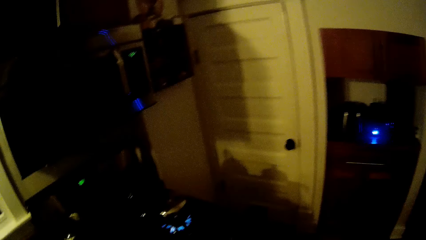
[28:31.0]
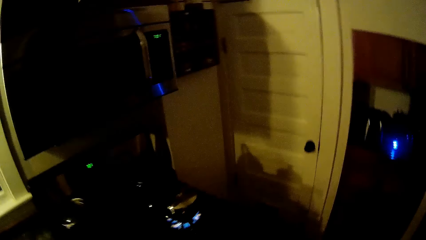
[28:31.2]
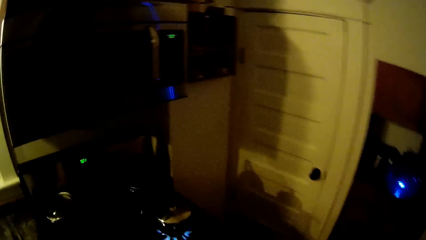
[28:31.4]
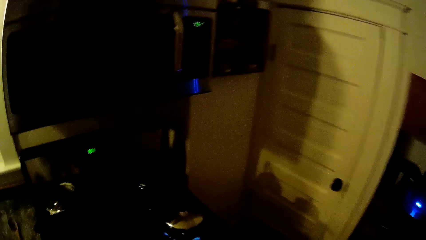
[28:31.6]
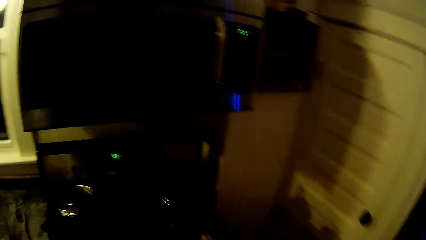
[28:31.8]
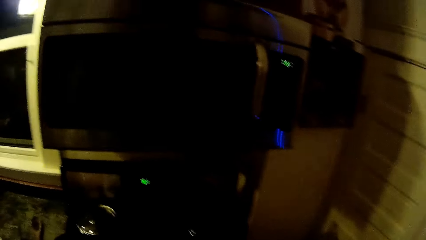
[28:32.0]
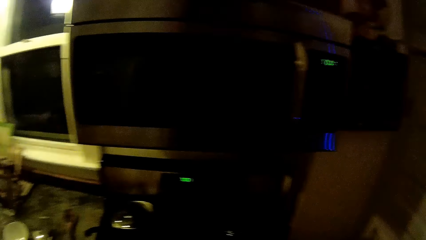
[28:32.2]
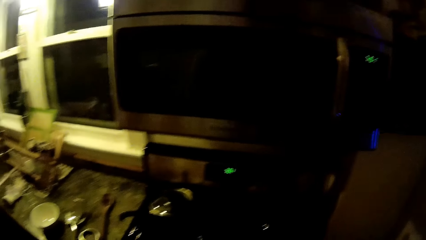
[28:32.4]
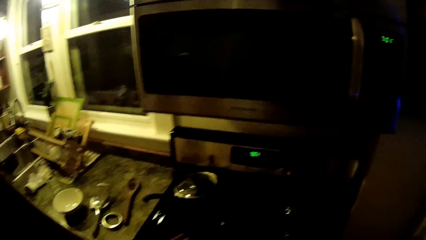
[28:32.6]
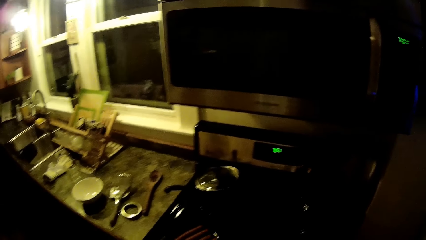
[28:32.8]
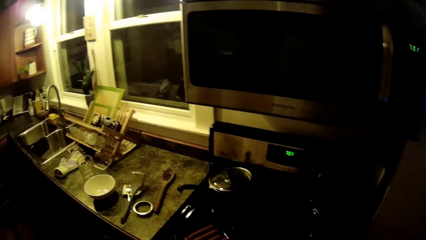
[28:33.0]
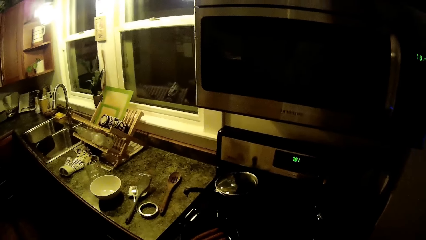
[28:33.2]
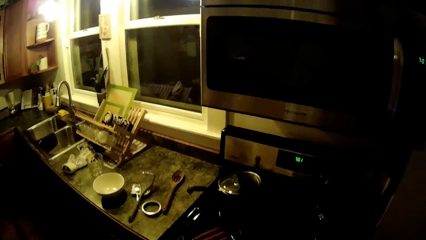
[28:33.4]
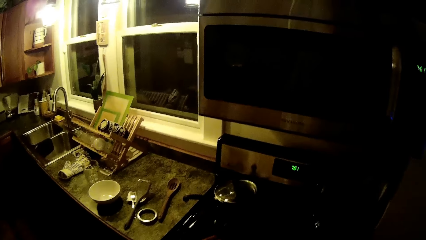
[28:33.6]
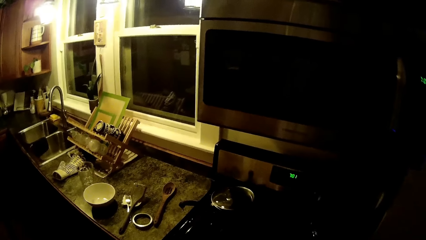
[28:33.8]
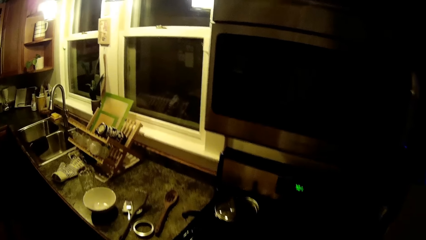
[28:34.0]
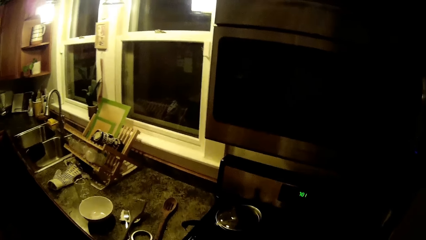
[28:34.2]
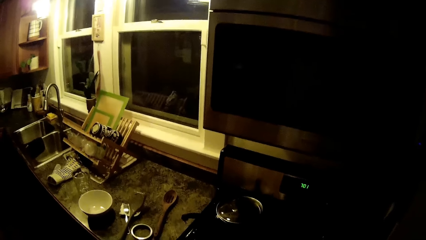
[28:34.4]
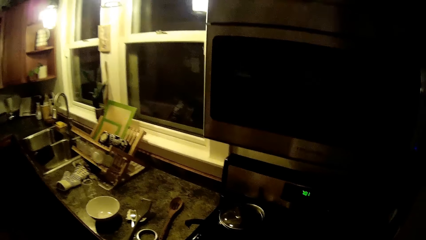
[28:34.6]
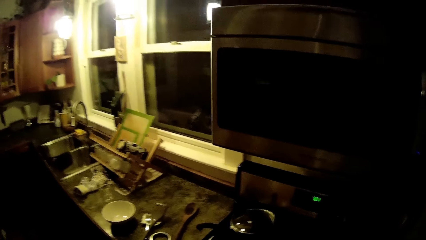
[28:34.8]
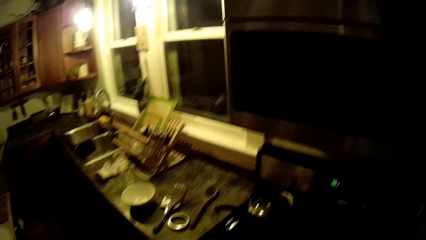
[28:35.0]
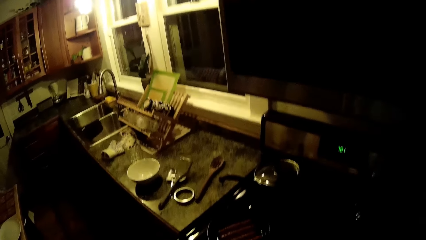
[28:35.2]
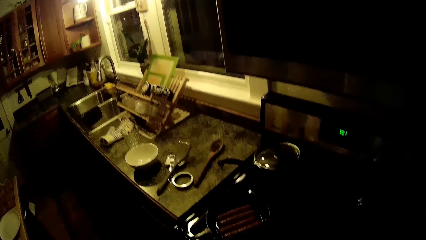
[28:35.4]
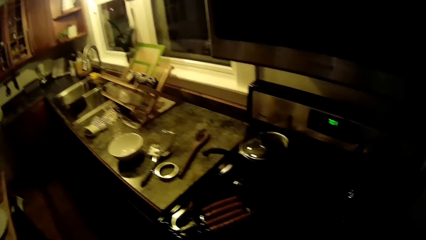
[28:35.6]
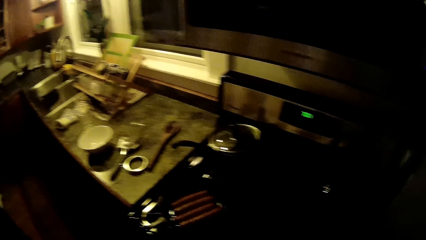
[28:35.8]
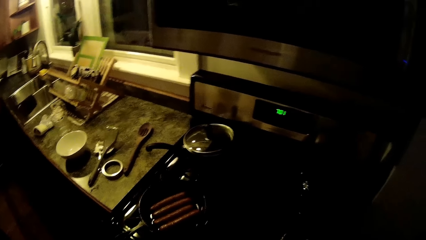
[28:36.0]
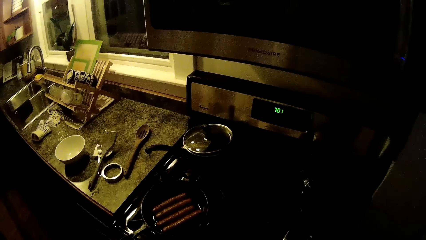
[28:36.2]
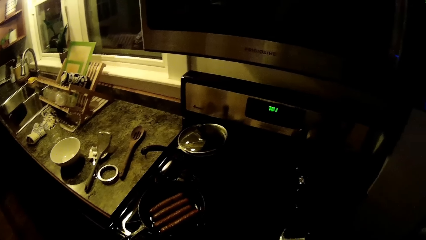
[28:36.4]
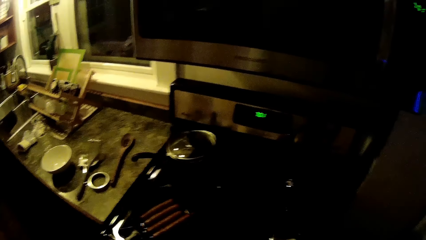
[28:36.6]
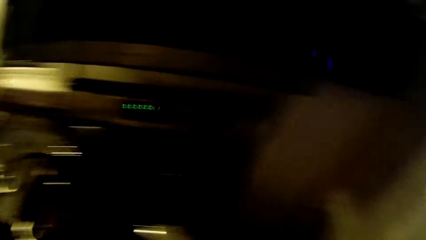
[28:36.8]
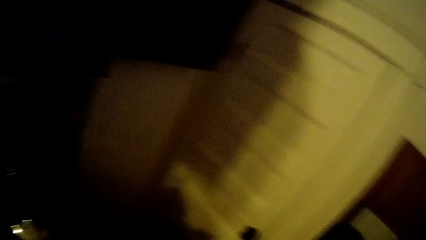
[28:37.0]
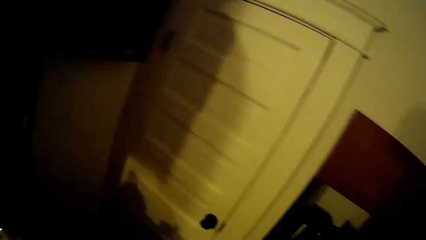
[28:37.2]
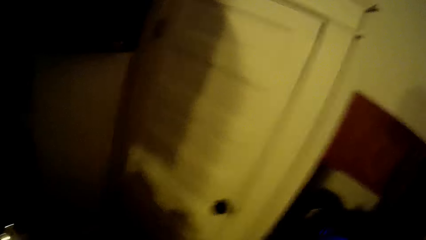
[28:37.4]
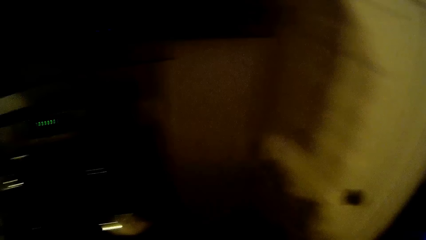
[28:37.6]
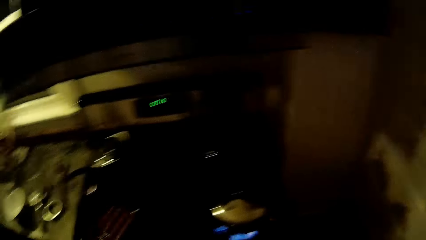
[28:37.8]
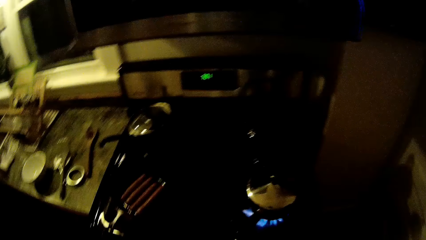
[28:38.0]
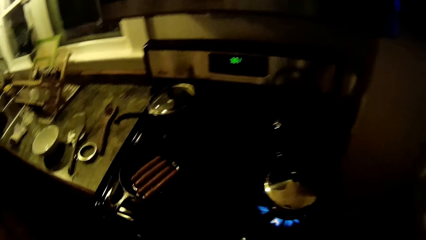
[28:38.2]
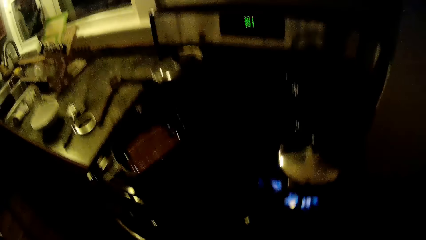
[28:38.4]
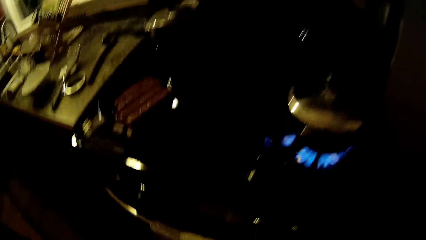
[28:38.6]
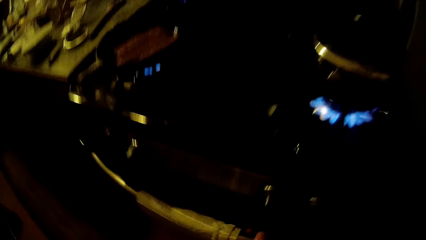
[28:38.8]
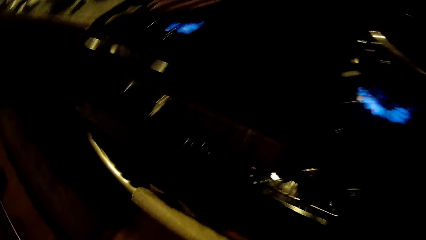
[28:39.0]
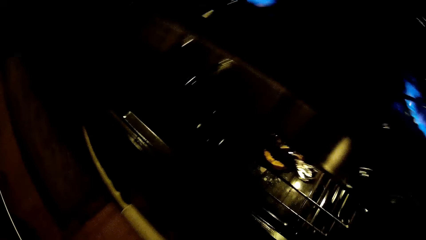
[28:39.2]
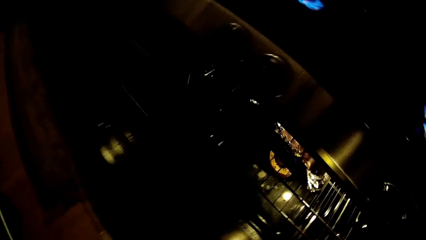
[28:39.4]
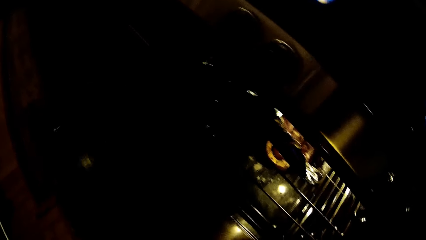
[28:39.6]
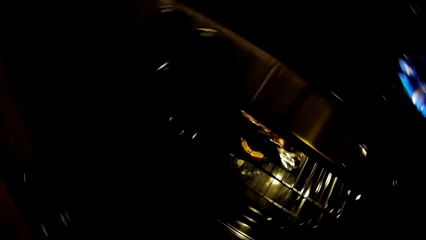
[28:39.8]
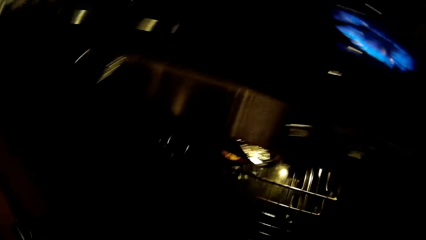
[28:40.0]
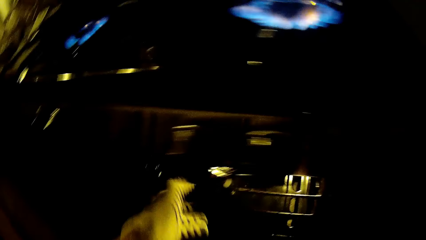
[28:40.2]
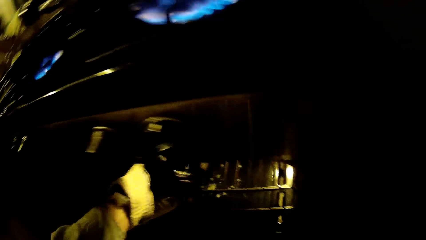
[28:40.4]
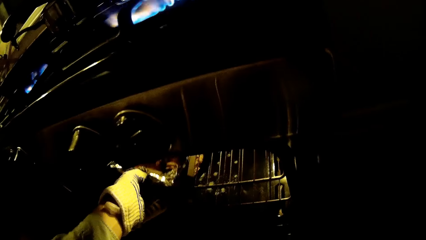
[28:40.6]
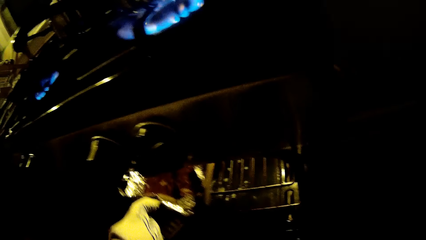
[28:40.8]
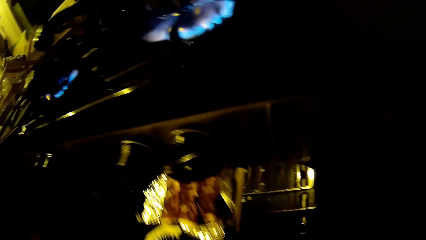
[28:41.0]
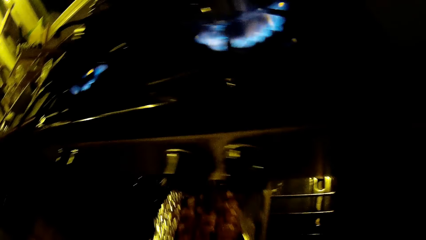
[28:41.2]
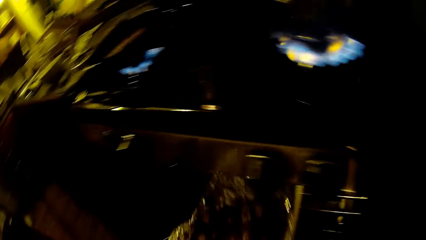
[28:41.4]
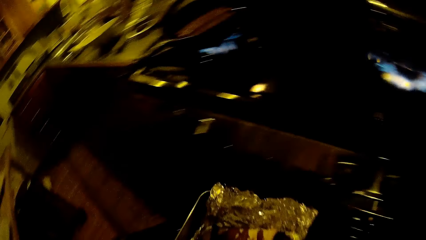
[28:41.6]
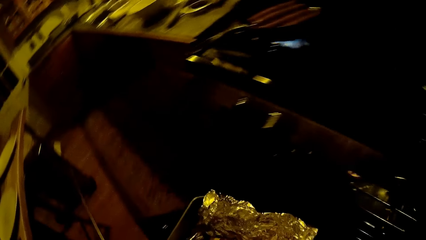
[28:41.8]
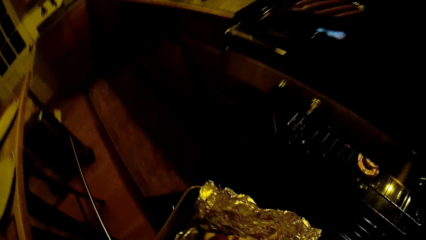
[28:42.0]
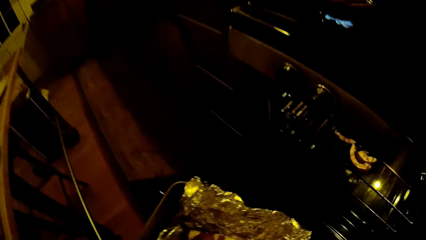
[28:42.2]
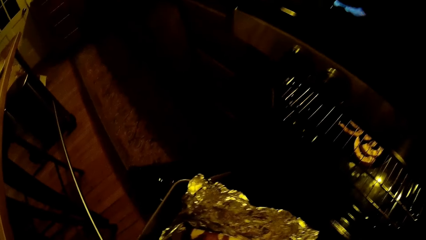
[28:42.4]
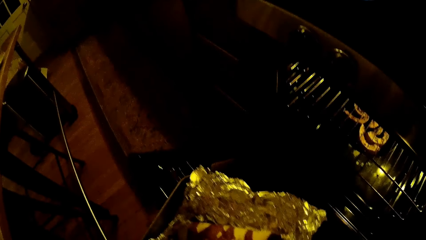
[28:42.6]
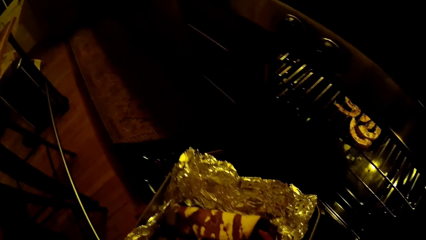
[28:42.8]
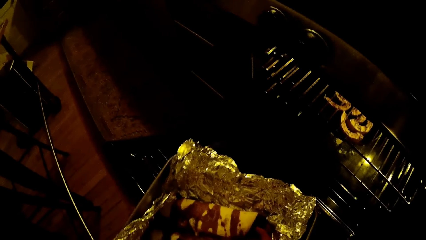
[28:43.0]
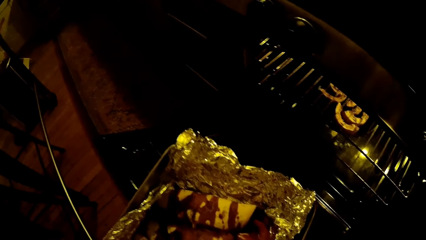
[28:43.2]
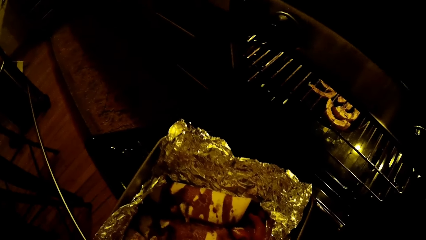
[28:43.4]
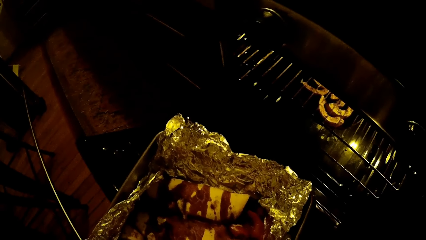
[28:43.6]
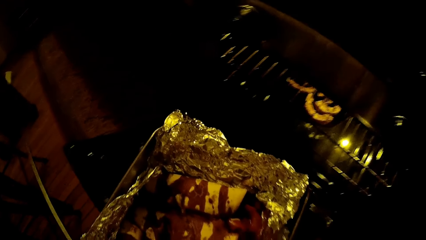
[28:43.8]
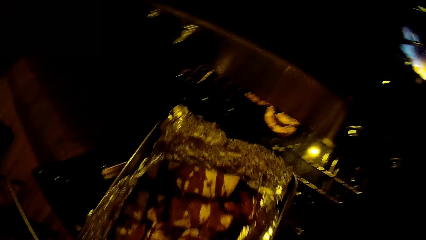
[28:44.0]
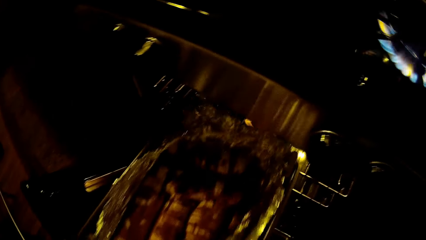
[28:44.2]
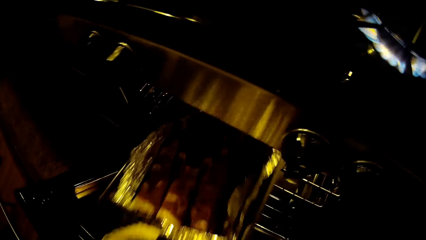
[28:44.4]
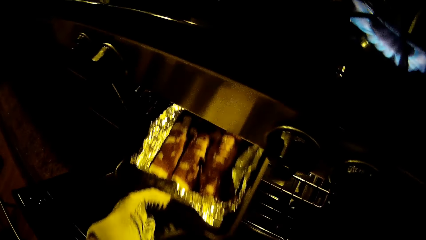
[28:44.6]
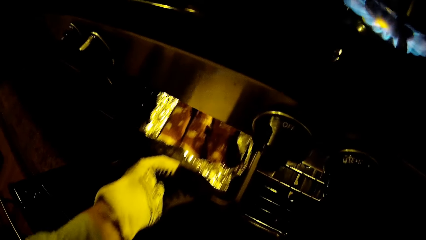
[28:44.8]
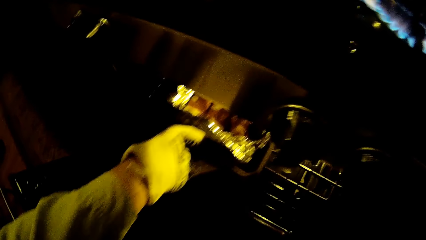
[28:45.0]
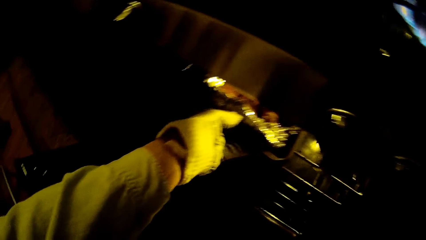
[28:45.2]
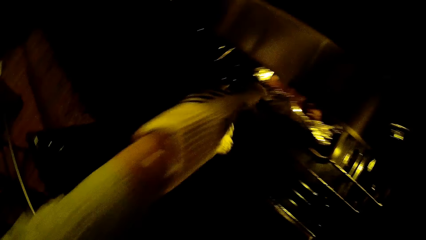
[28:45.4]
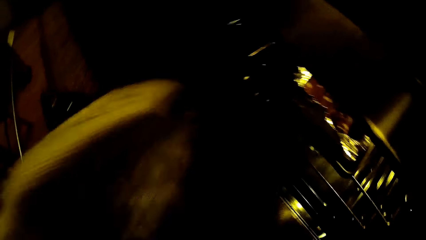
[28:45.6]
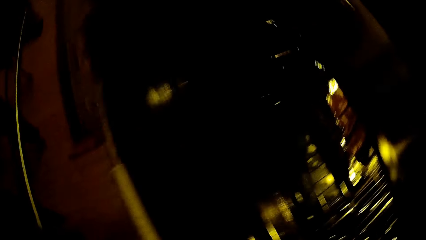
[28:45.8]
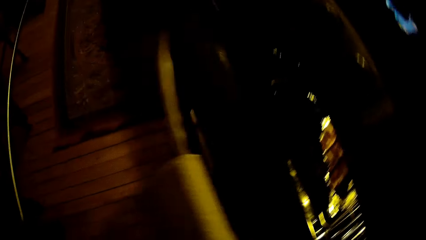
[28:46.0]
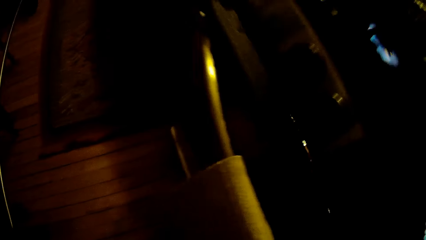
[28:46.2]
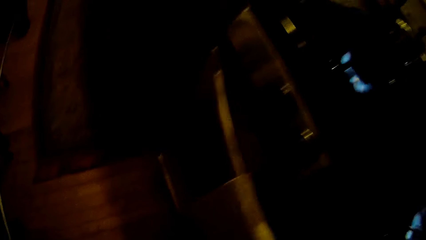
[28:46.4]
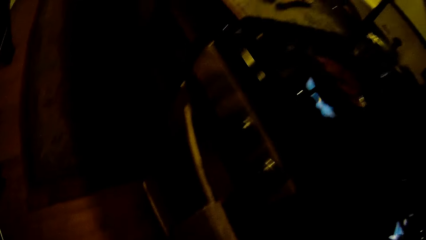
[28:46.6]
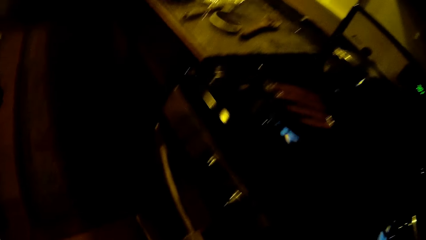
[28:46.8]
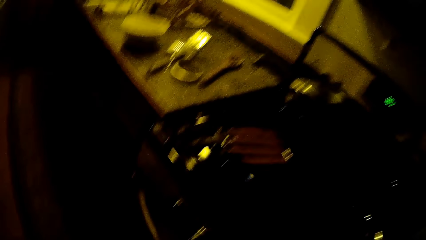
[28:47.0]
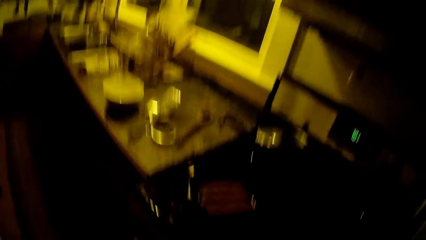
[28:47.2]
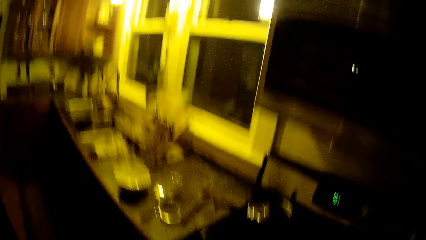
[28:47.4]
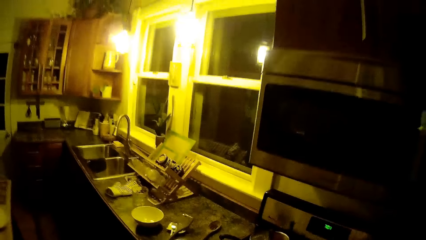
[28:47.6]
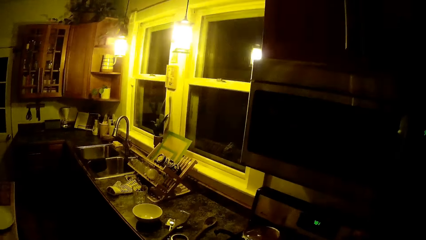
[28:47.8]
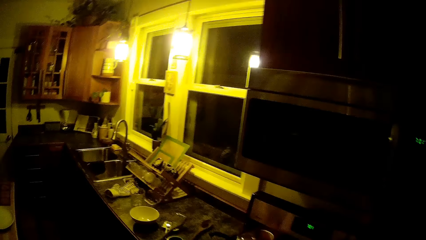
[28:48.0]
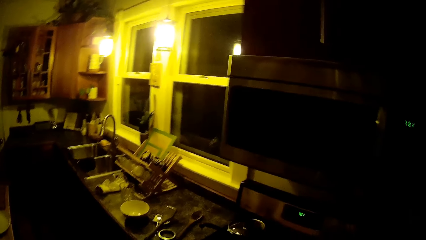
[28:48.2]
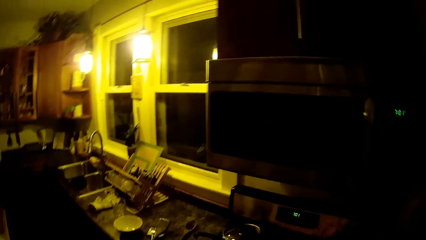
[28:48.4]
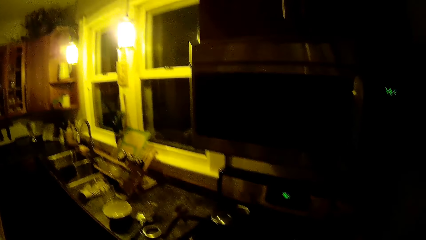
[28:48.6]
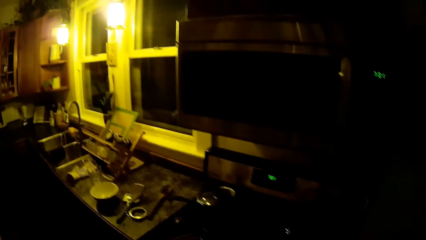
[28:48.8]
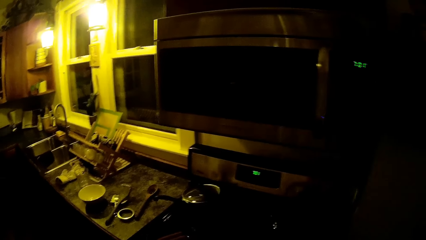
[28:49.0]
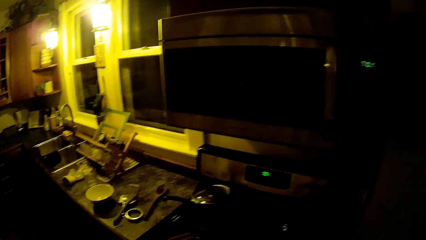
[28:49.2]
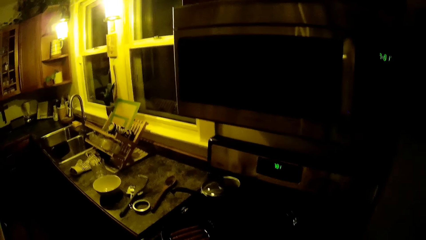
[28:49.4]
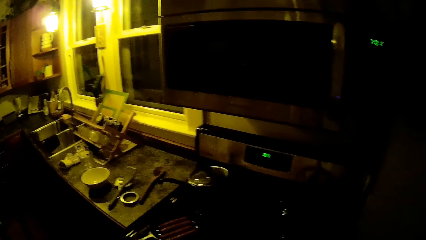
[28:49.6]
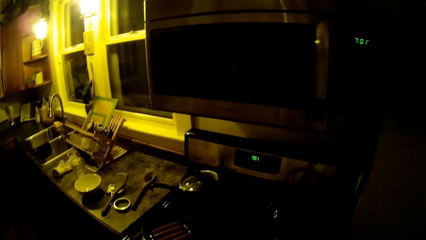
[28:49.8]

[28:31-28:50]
The camera wearer opens an oven. He takes out some cakes or meat in a tray from the oven with his left hand. He looks at the meat in the tray. He returns the cakes in the tray to the oven with his left hand. He closes the oven. He looks around the room.
